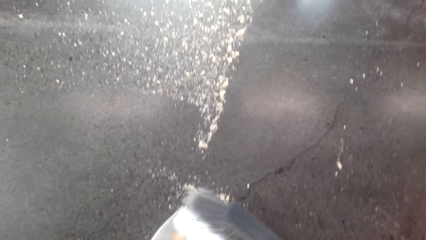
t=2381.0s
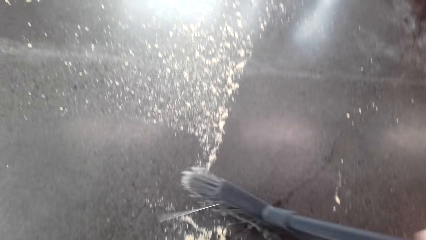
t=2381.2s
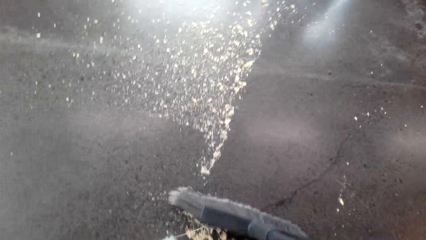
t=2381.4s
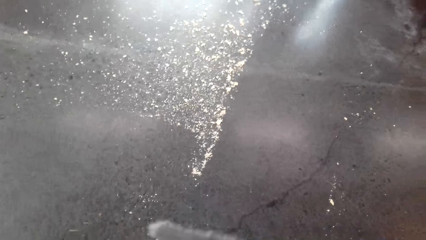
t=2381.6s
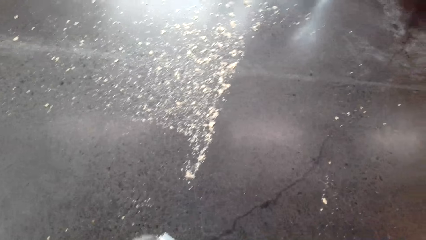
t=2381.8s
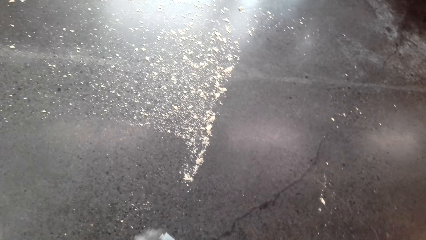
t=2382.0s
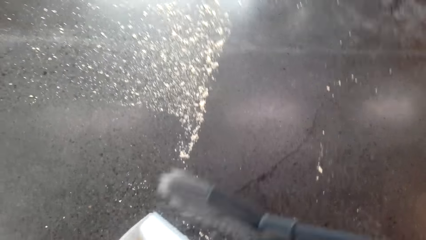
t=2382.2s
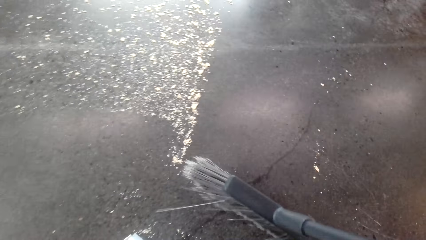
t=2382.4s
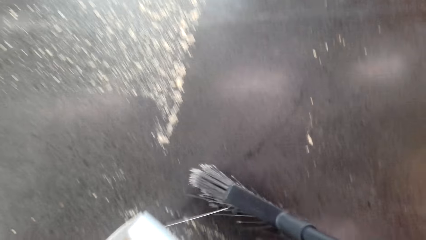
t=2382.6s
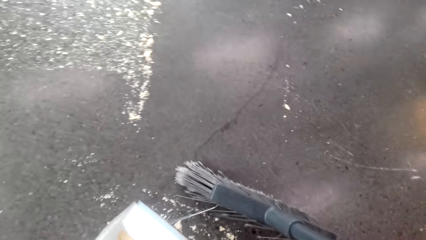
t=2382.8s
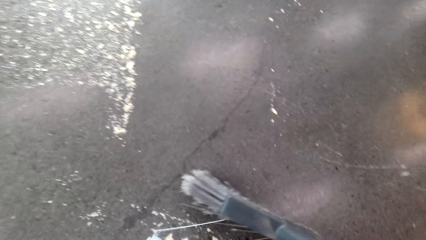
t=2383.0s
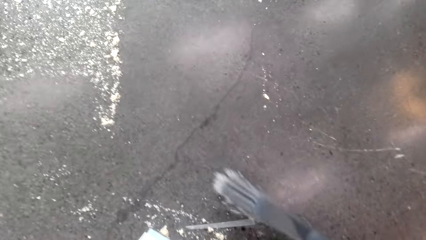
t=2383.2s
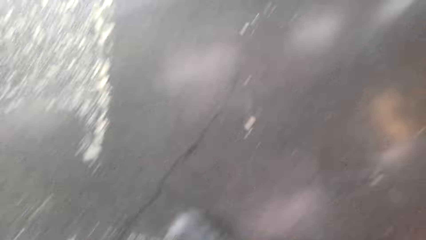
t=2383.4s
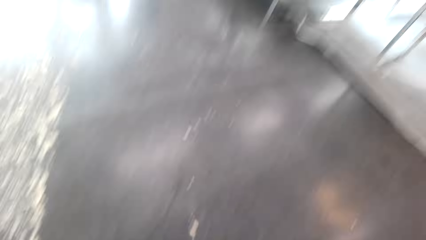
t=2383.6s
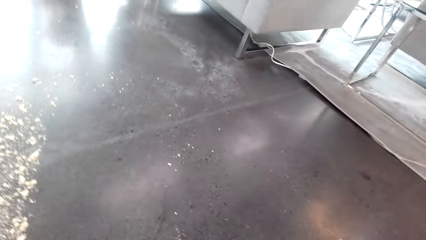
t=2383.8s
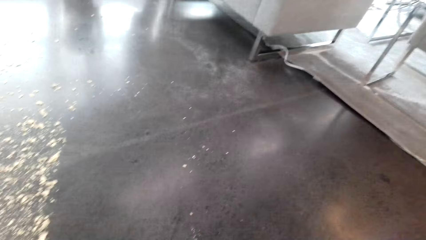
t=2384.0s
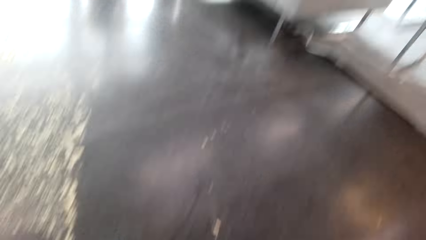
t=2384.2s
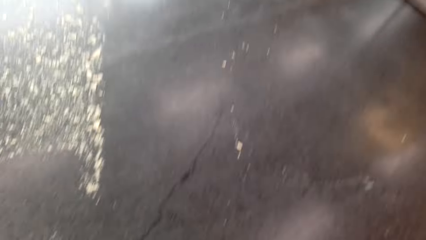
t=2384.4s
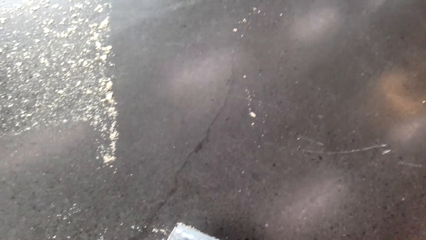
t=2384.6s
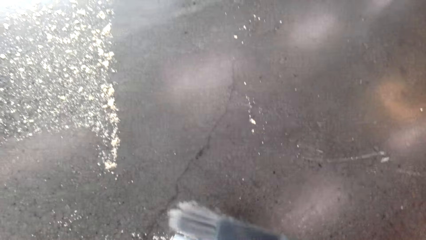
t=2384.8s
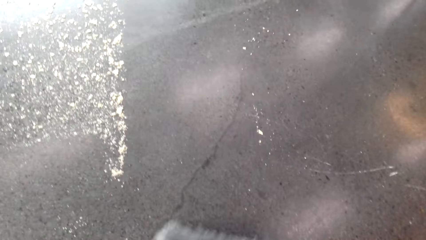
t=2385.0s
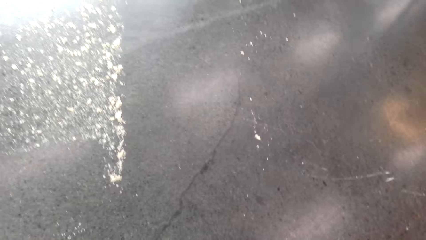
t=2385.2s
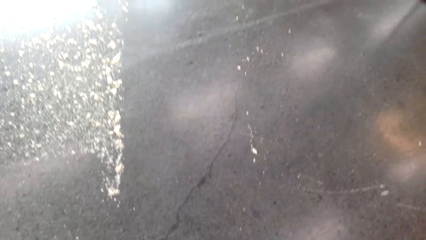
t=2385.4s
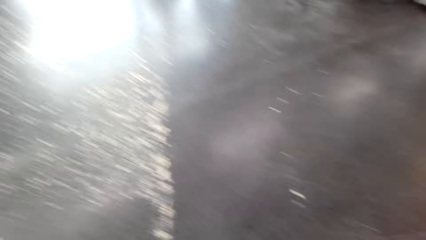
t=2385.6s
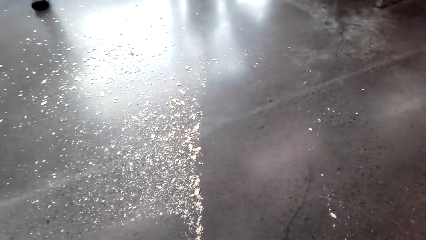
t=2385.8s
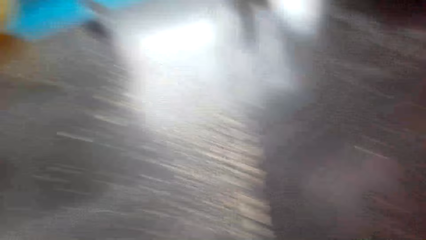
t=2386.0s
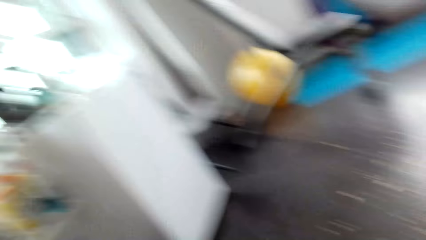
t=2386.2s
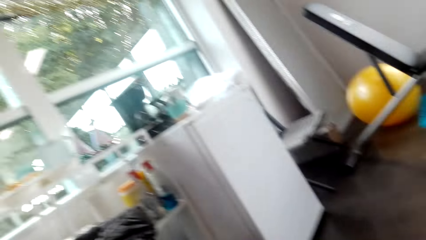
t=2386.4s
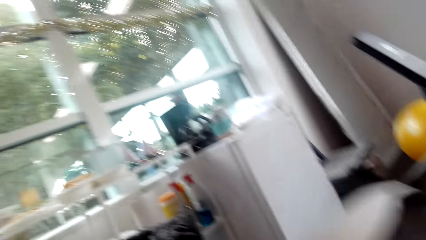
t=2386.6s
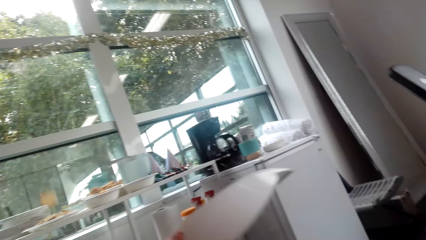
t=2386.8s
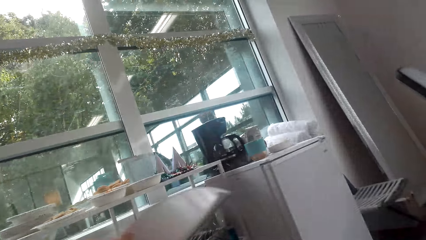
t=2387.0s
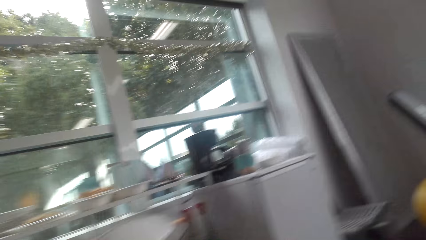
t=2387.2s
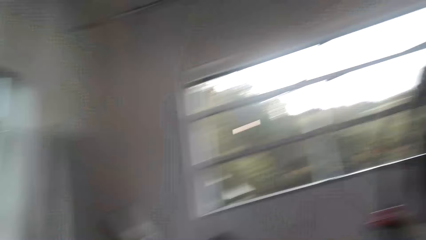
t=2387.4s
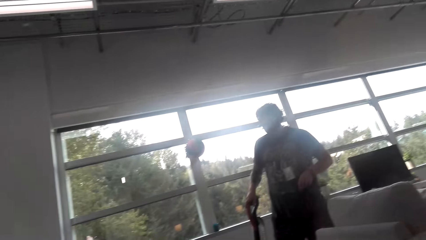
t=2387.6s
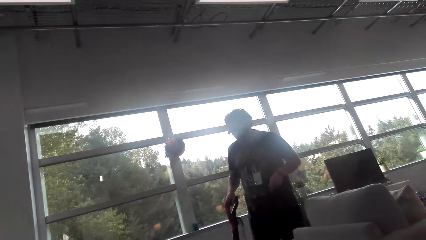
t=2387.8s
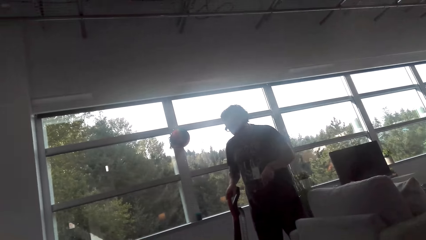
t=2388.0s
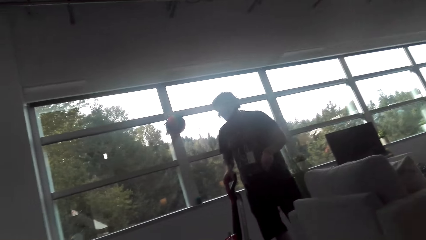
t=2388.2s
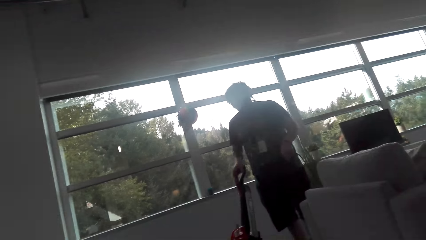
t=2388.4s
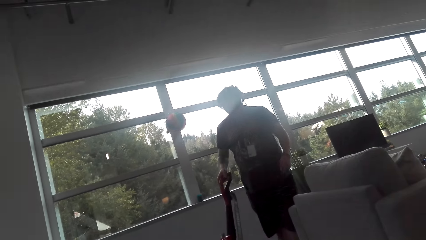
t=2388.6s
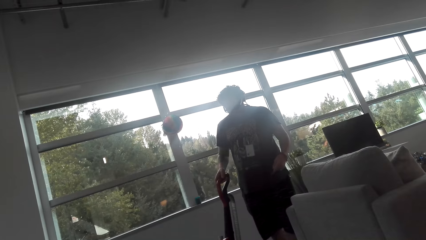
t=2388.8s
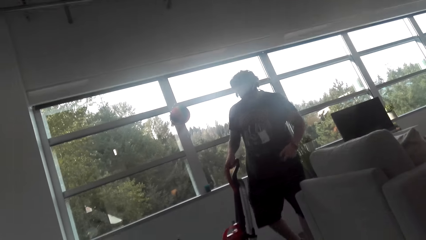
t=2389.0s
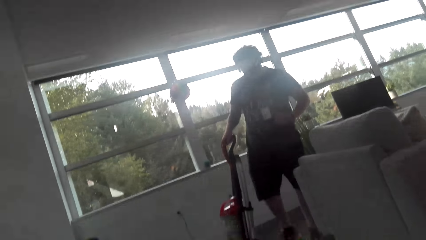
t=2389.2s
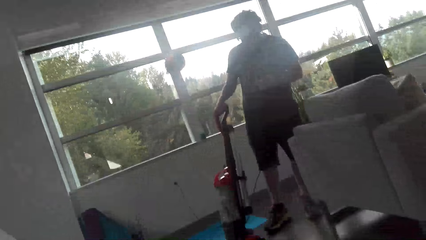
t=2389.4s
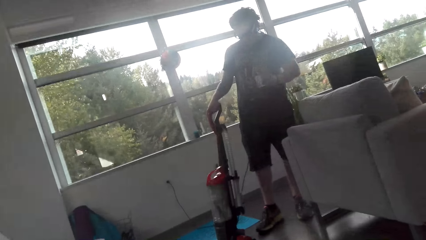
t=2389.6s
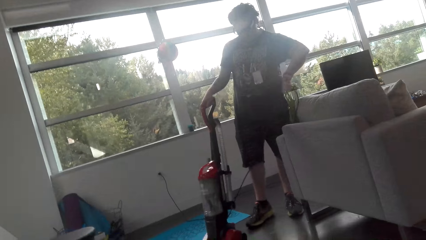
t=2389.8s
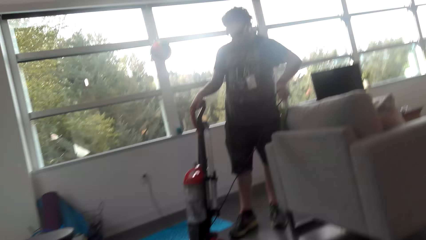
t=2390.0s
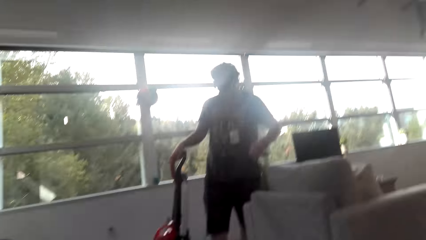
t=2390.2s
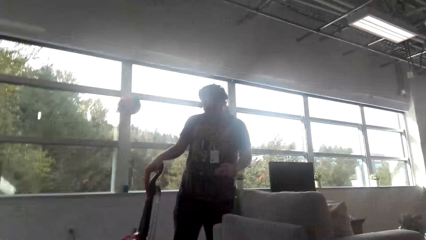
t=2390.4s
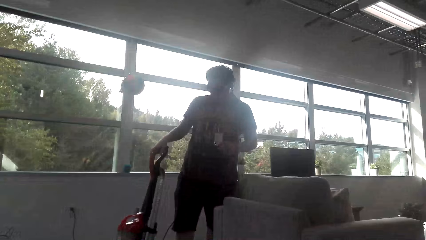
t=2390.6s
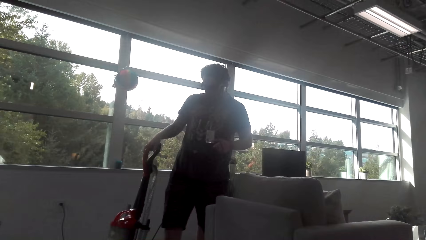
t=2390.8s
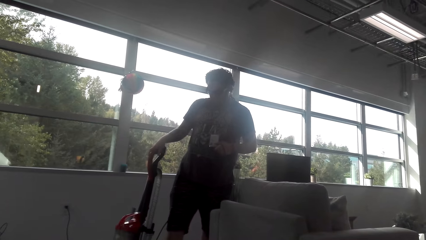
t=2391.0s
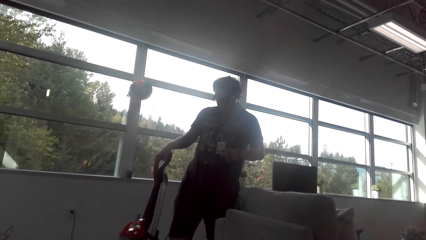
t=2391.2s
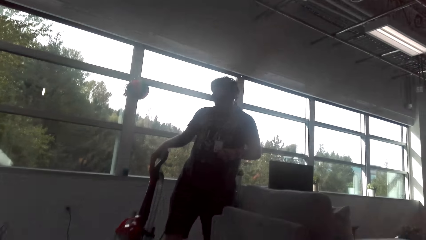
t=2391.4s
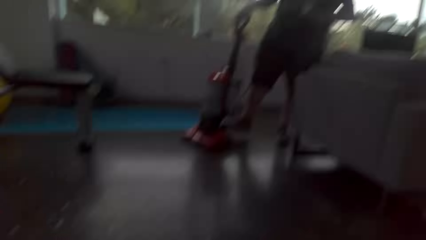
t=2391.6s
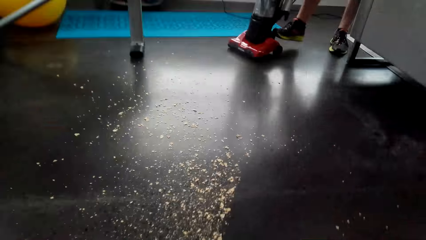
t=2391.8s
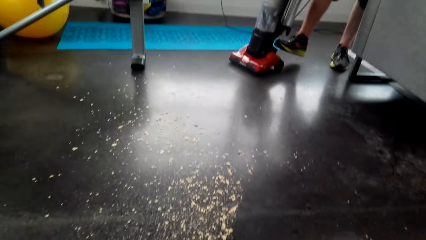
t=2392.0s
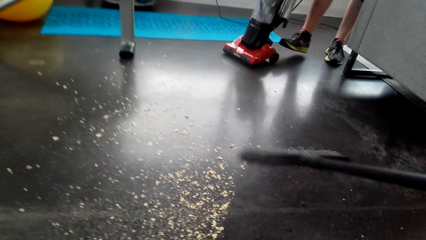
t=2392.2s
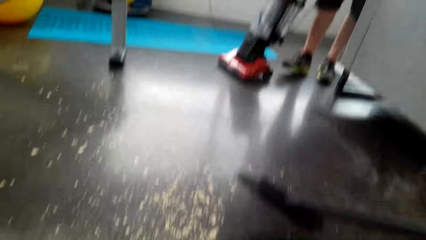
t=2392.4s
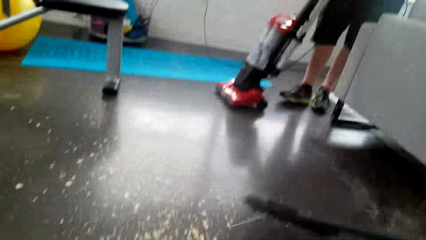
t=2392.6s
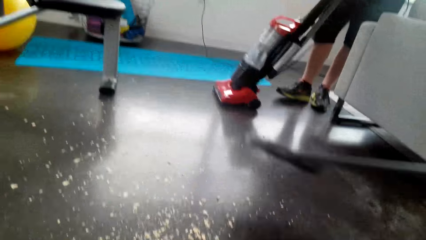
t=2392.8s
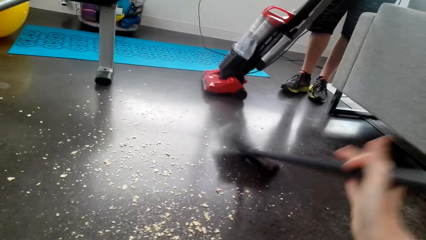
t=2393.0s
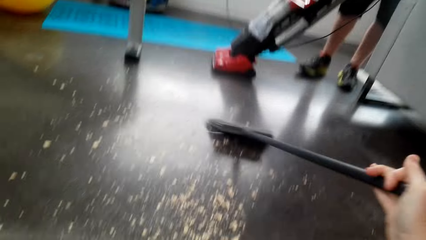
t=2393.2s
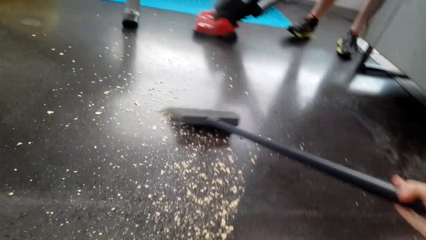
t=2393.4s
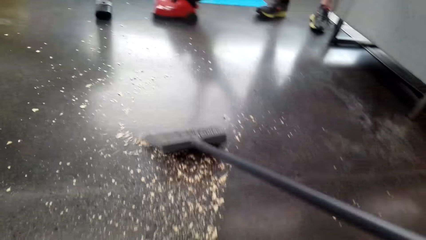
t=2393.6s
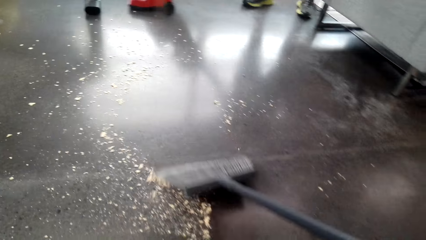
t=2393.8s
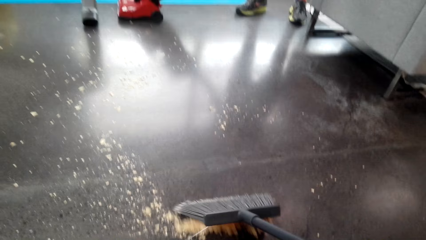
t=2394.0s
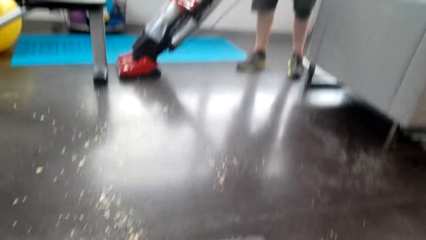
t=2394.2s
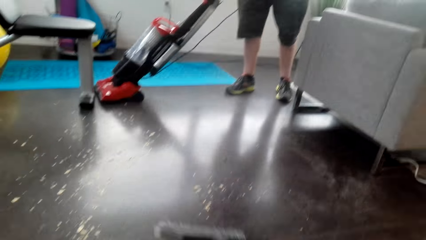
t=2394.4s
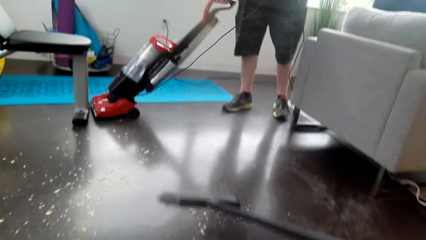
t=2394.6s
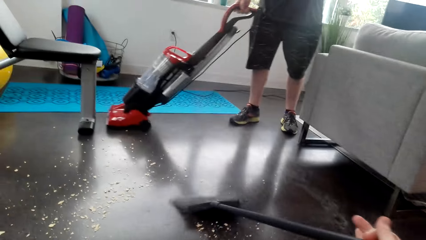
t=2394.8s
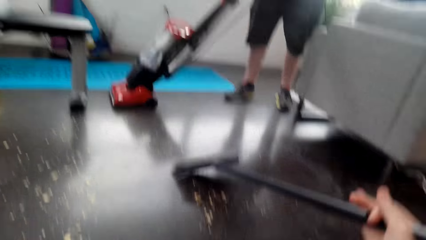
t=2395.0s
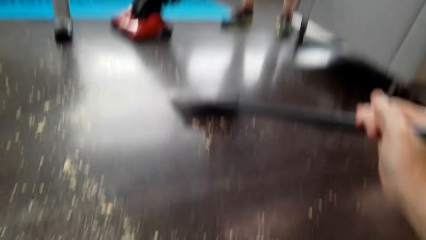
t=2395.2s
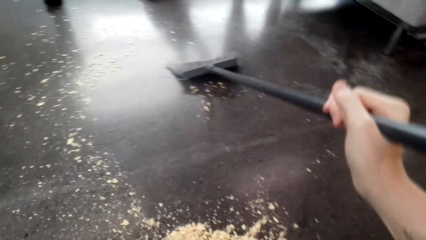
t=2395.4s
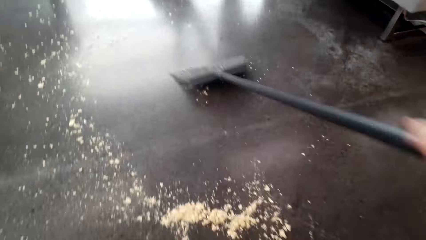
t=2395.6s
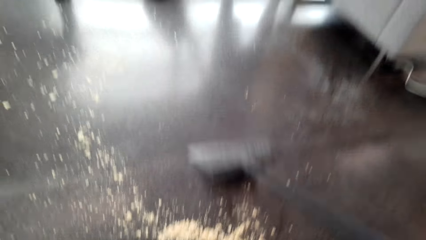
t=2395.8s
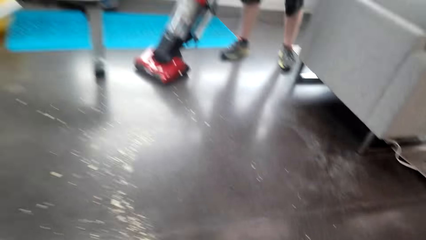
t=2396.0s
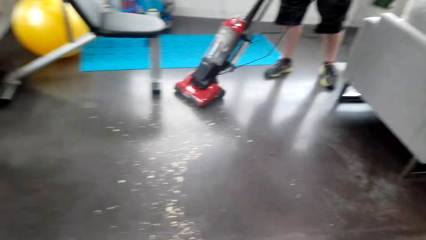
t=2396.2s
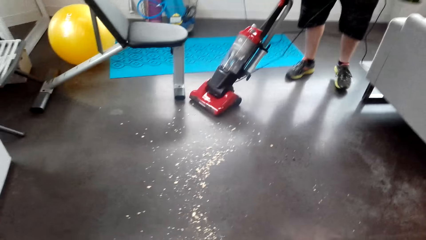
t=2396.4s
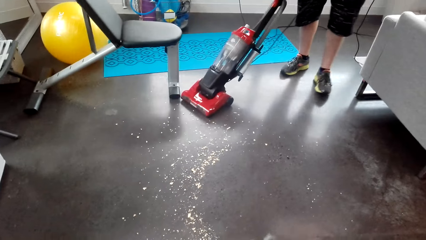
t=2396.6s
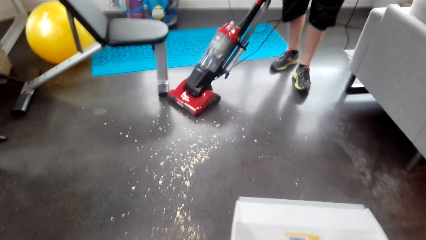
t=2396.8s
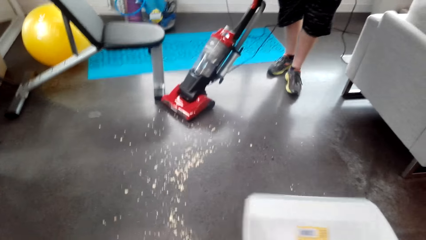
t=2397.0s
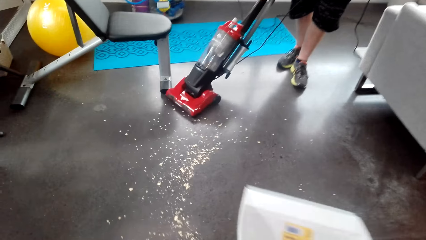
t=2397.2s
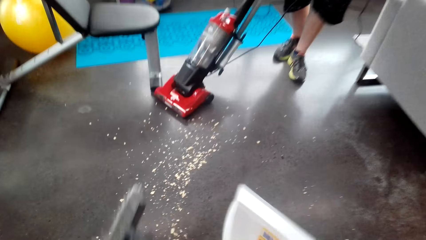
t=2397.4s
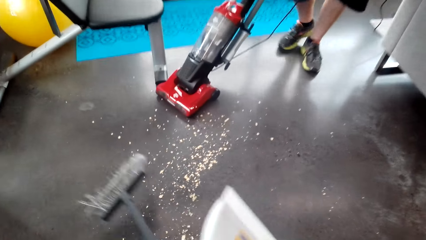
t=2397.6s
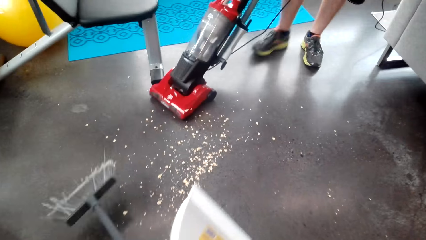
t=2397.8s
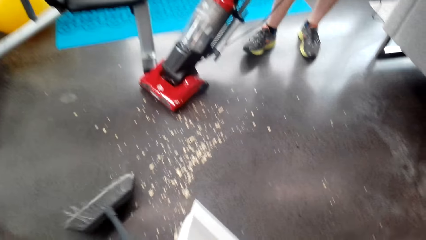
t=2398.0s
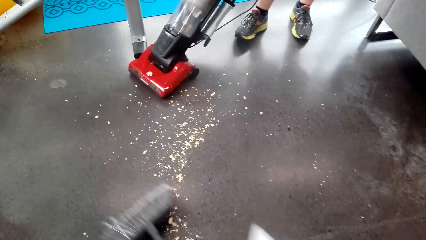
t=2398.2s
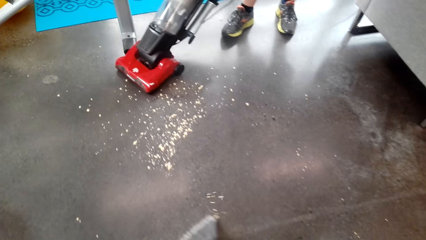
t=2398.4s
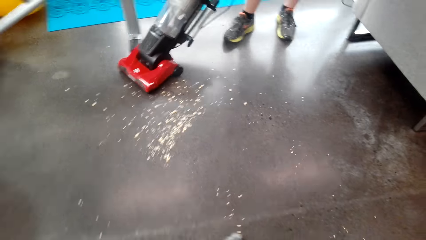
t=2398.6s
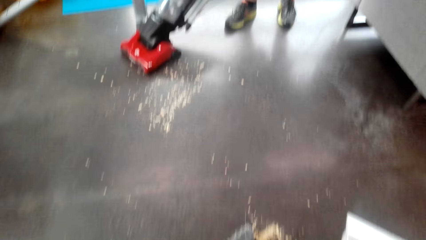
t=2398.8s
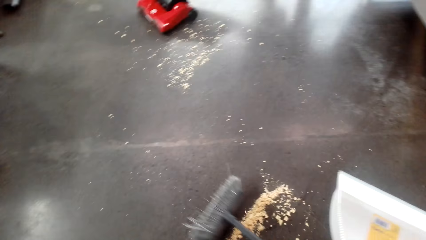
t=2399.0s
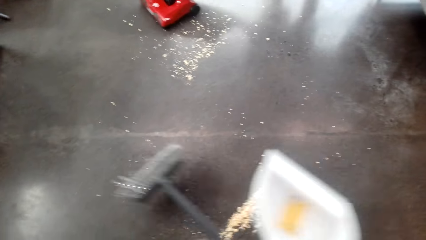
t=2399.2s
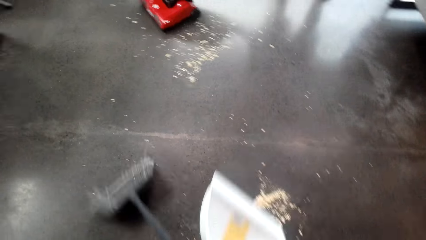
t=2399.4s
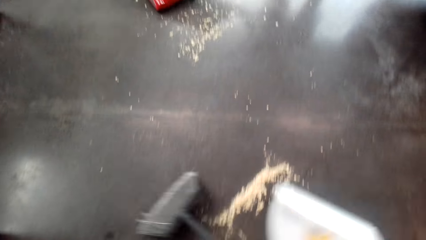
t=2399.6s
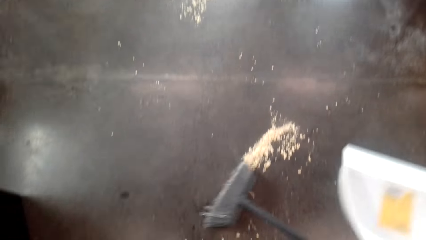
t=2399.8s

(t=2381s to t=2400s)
The camera wearer converses with a man. The man converses with the camera wearer. The camera wearer sweeps the floor, converses with the man, and puts the dirt in the dustbin. The man cleans the floor using a vacuum cleaner. The camera wearer looks at the man. They sweep the floor. The man cleans the floor with the vacuum cleaner.
